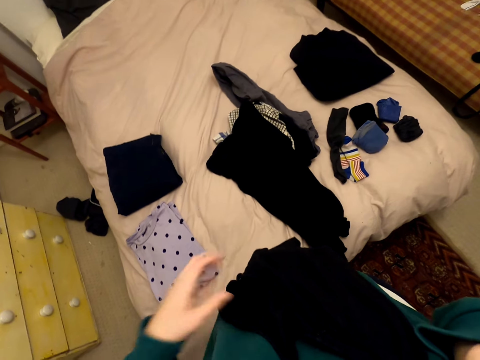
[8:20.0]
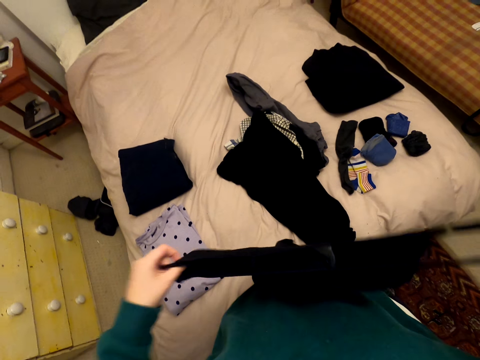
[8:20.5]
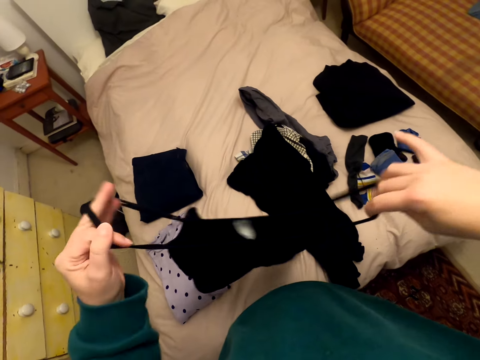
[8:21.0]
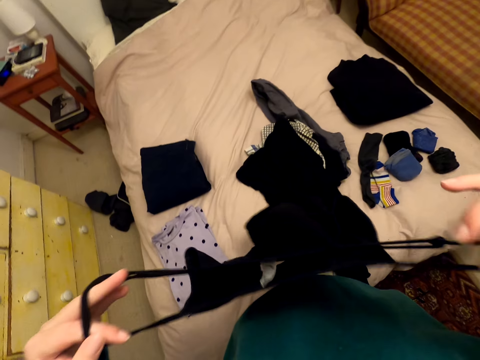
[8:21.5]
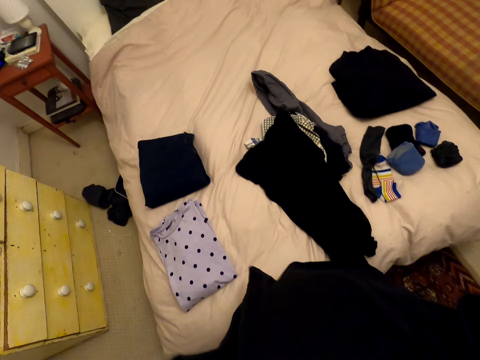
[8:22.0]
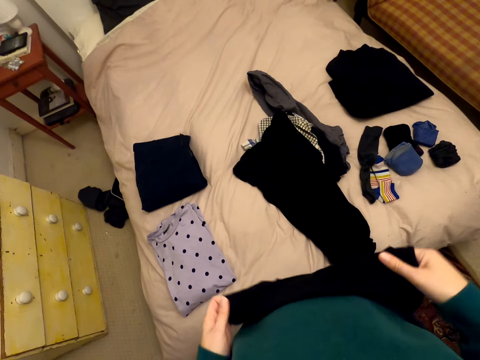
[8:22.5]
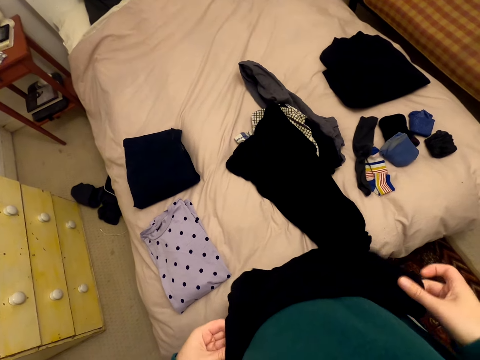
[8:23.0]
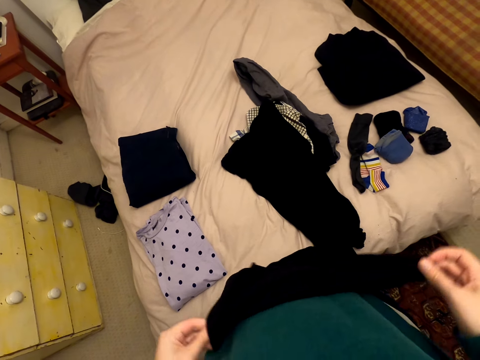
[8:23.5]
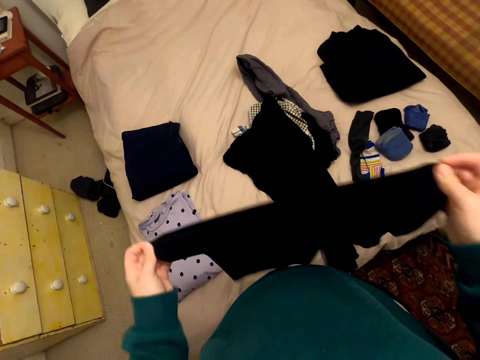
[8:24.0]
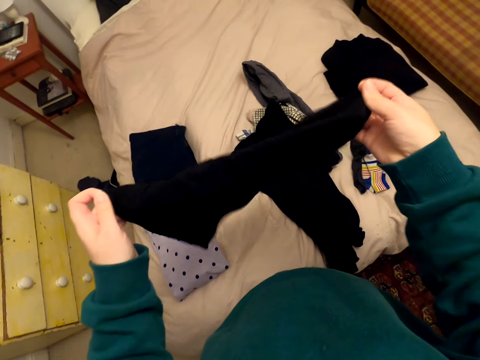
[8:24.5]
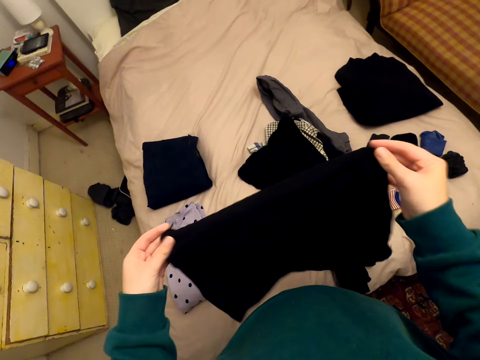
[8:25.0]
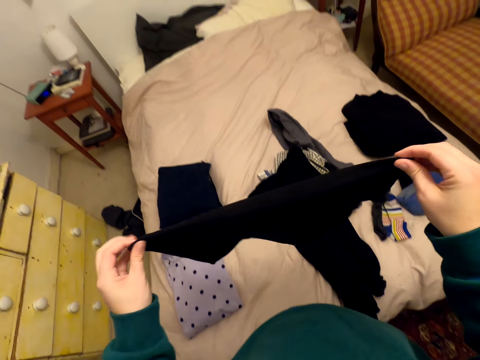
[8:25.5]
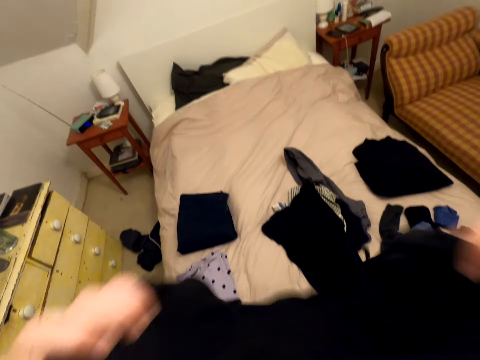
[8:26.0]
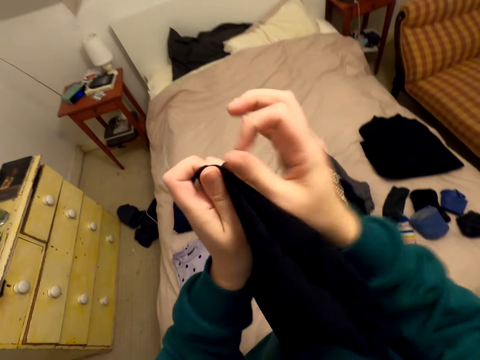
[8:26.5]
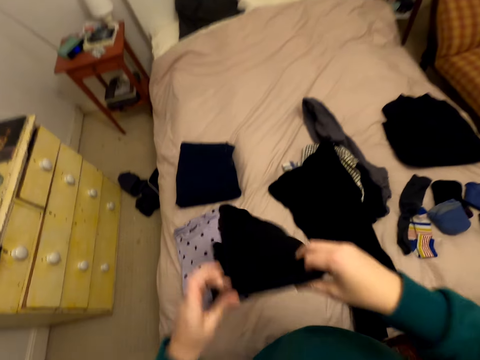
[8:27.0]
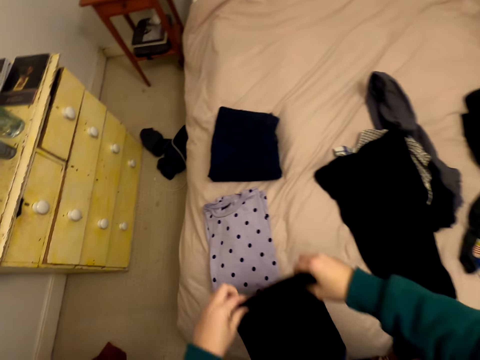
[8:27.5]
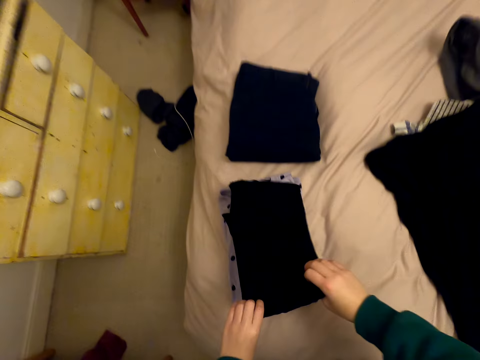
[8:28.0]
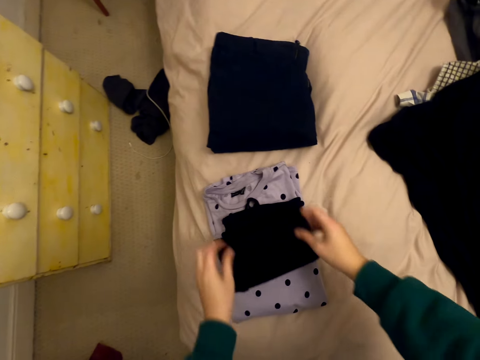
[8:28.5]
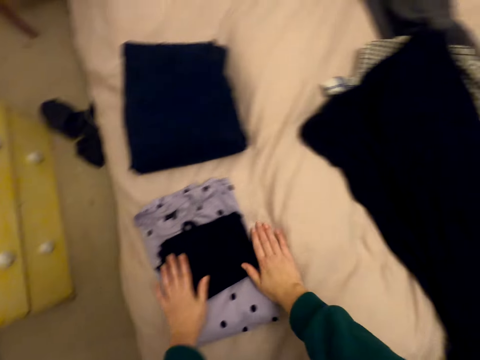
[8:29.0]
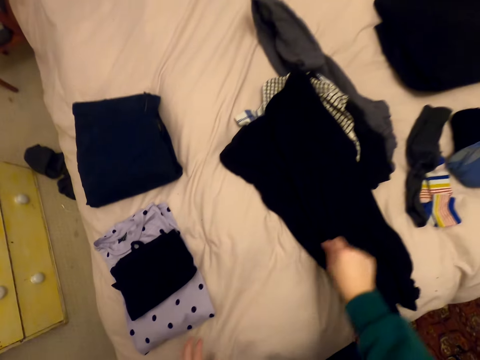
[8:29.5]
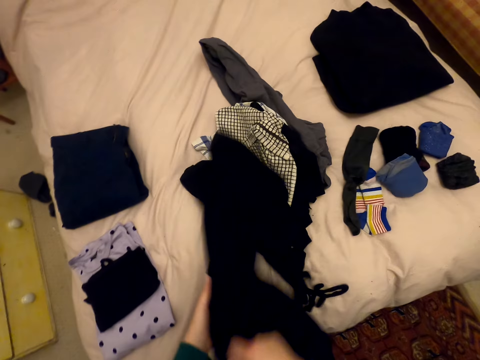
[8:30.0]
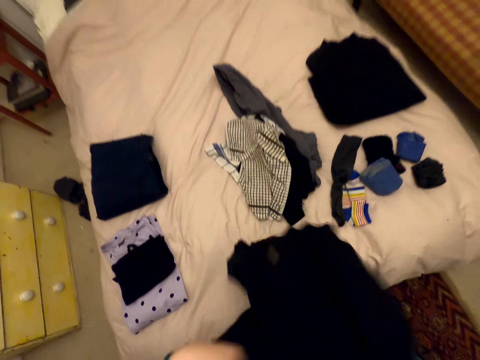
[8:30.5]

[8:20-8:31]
The camera wearer folds the cloth, a top, in her hands. She puts the cloth on the bed. She picks up the cloth, a dress, from the bed.

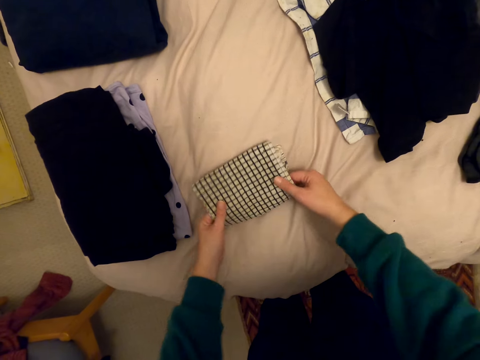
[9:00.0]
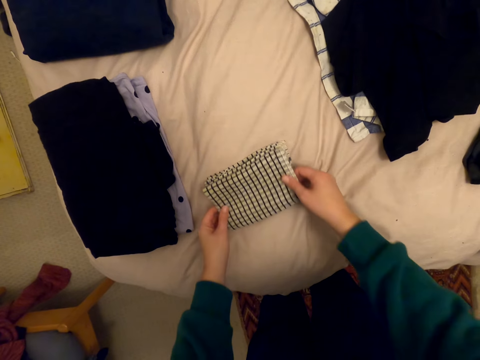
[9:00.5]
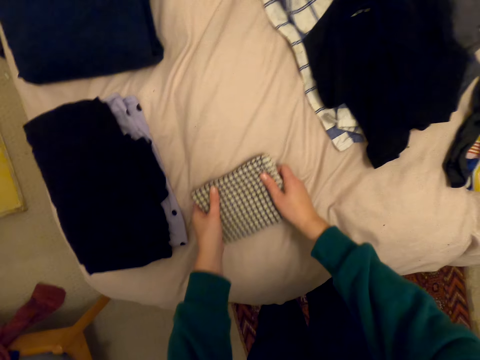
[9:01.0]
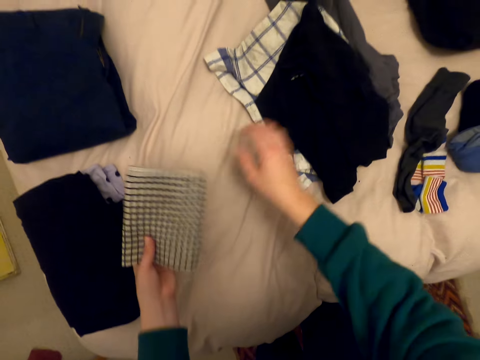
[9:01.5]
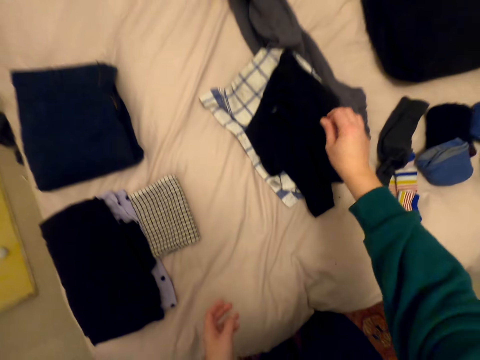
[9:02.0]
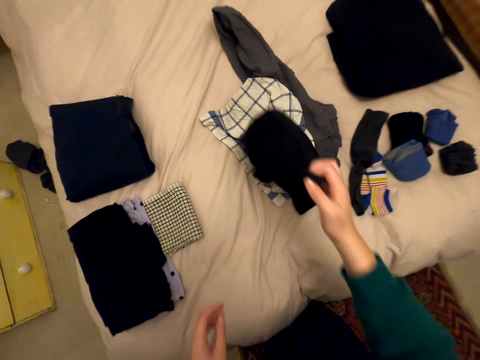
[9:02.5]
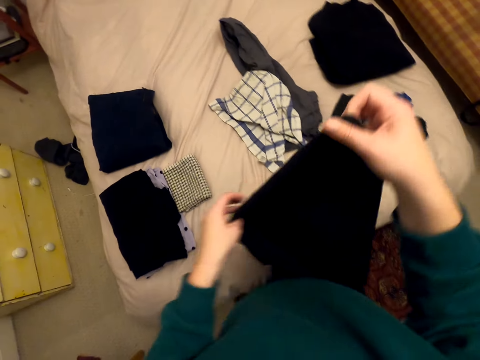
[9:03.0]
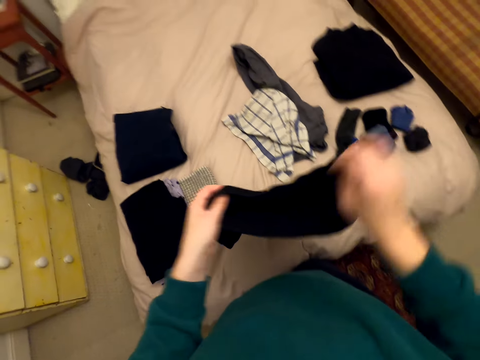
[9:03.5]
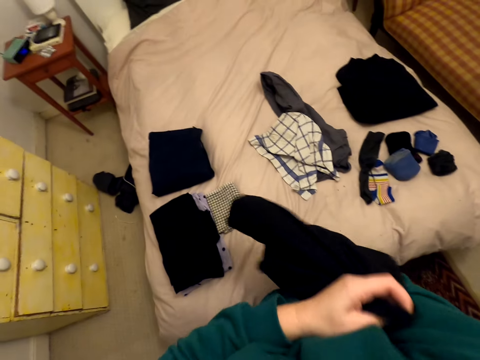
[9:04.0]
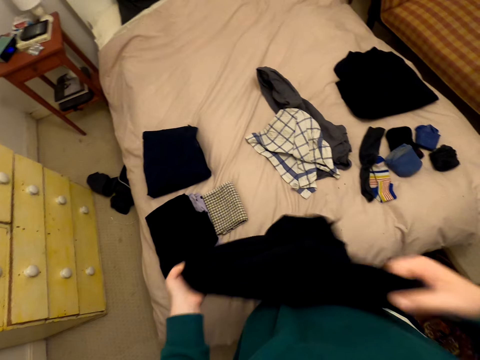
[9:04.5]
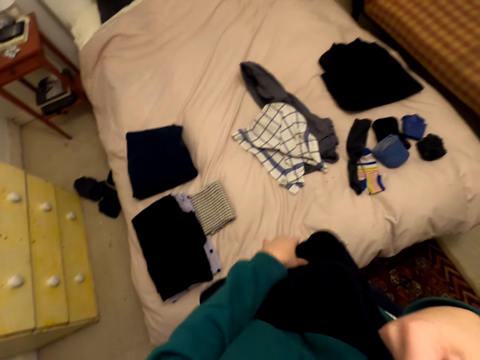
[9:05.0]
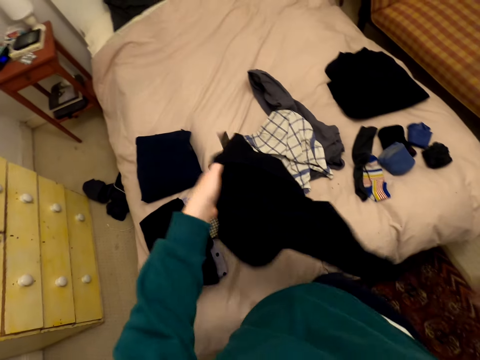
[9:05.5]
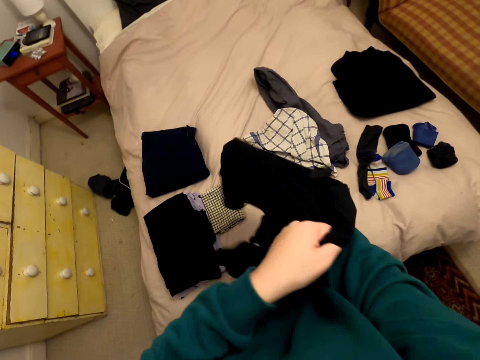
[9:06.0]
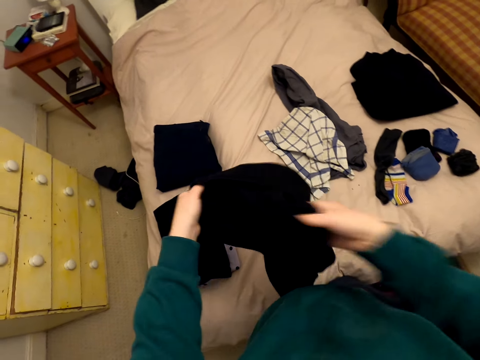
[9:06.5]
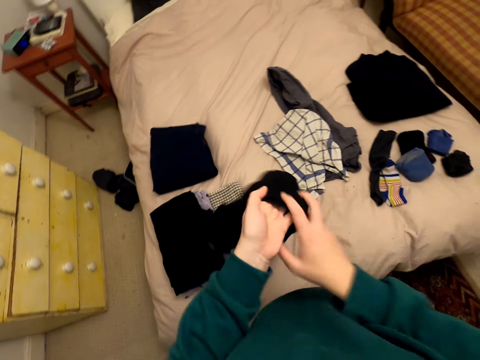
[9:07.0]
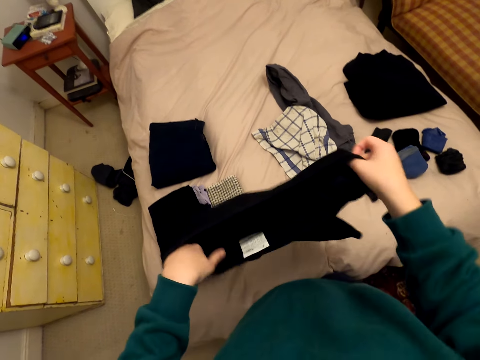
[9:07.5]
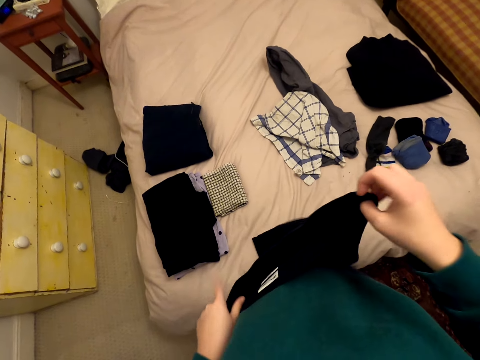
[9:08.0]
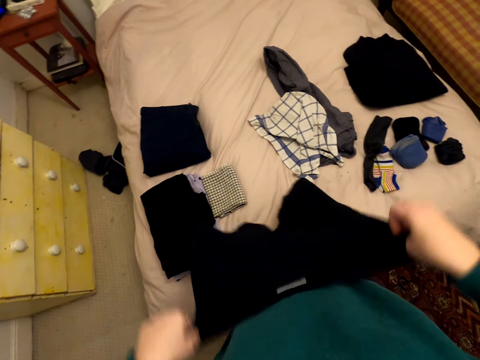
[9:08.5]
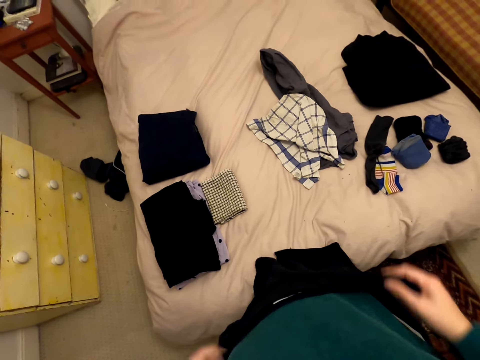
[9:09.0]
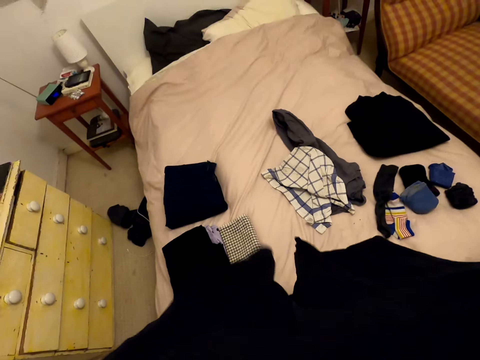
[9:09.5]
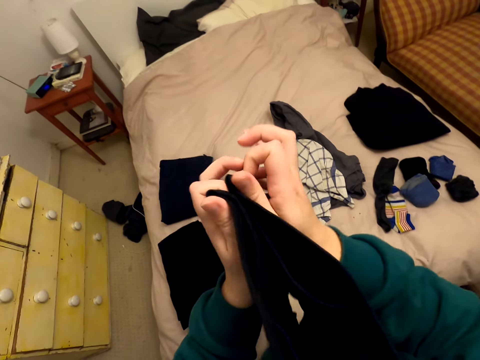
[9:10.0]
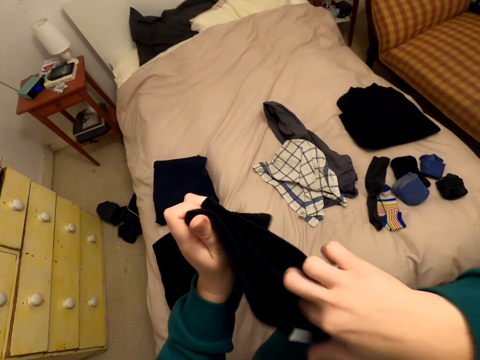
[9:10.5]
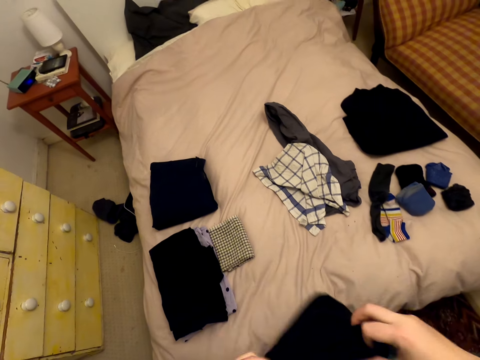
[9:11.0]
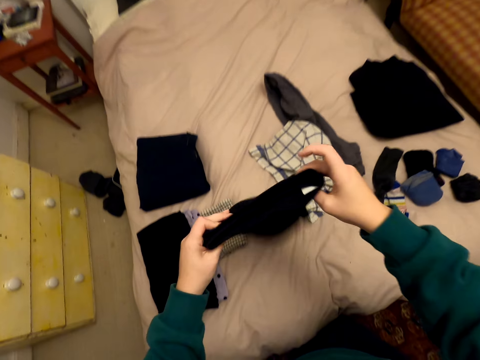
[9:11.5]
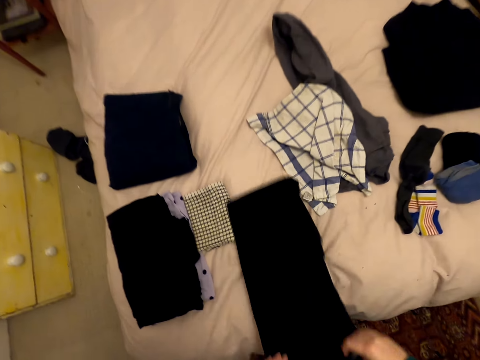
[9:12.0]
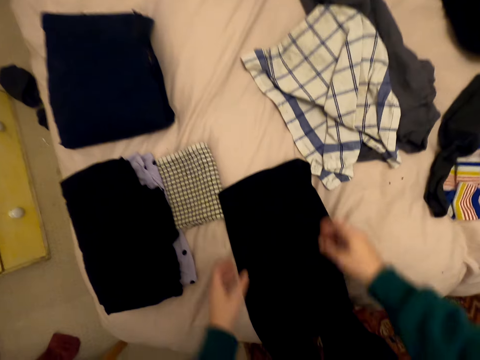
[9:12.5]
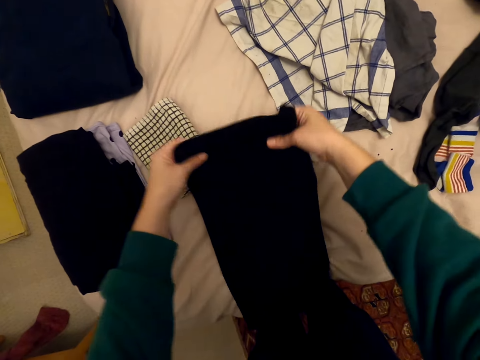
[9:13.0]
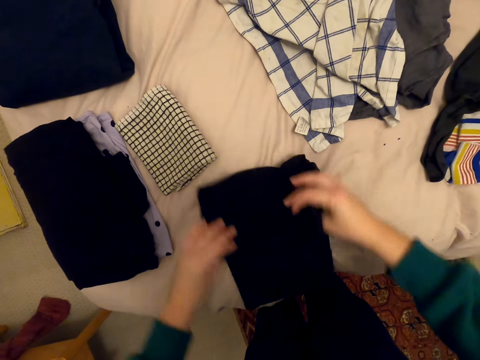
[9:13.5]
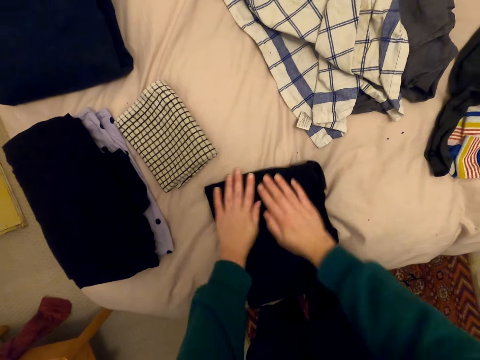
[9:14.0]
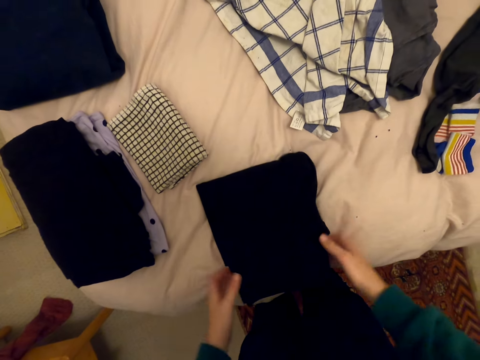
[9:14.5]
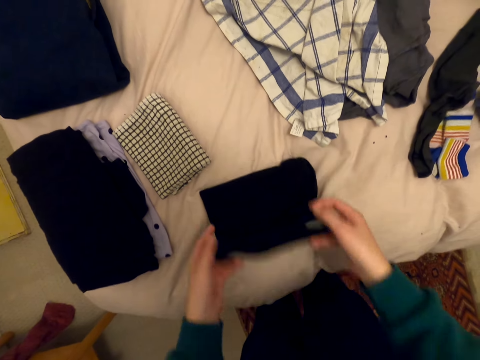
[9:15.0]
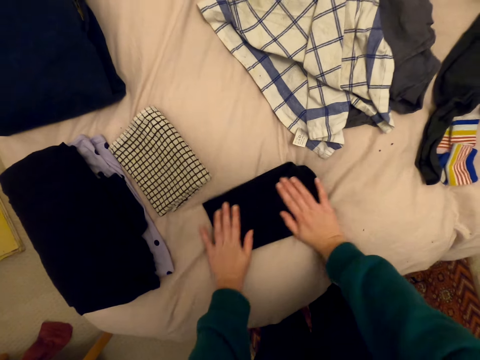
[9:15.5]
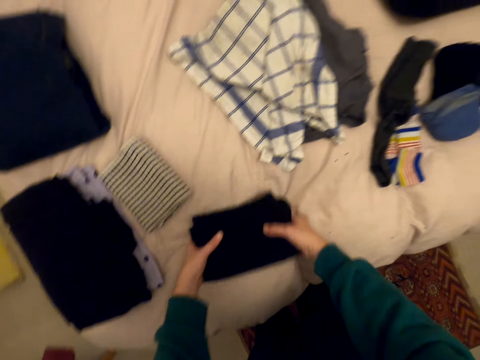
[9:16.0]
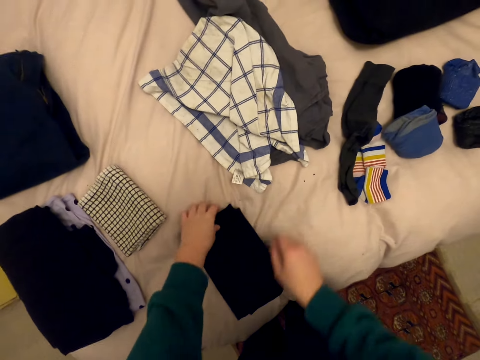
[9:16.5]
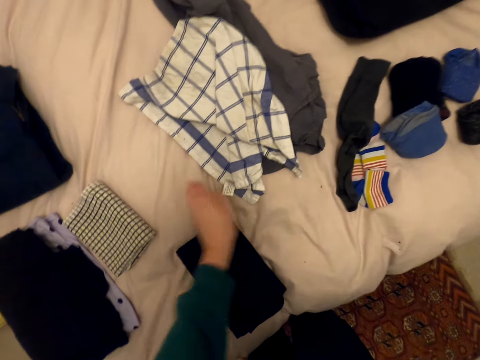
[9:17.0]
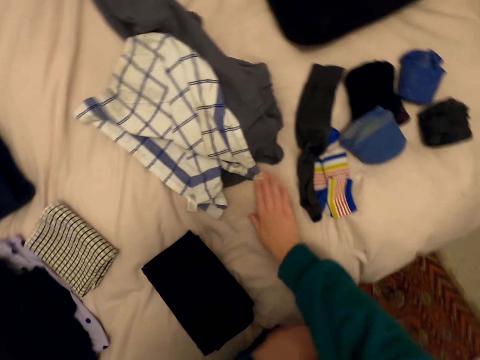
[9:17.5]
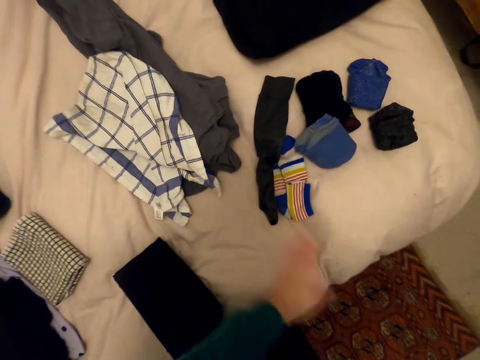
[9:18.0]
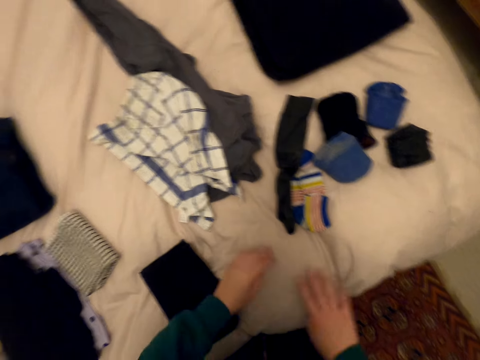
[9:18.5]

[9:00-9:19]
The camera wearer drops the towel. She picks up the cloth, a short, from the bed. She folds the short. She turns the cloth in her hands. She folds the cloth on the bed. She puts the short on the bed, folds the short, straightens the short, holds the short, and puts the short on the bed. She wipes the bed using her hands.
